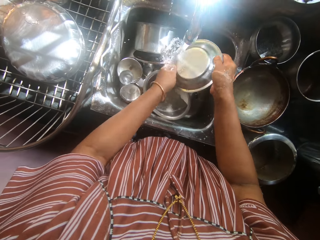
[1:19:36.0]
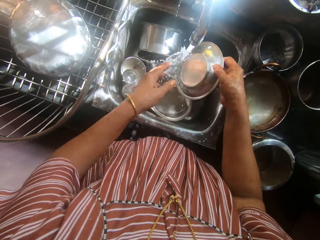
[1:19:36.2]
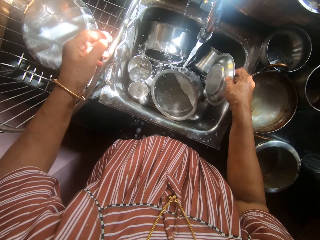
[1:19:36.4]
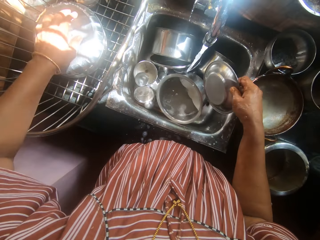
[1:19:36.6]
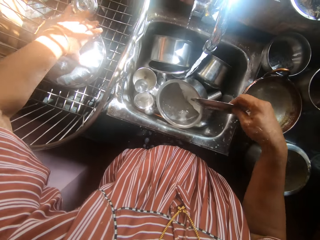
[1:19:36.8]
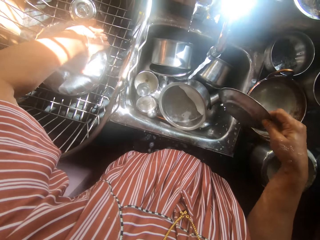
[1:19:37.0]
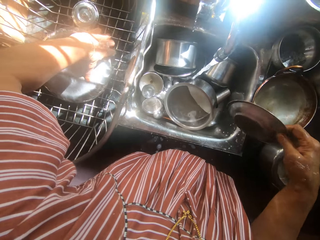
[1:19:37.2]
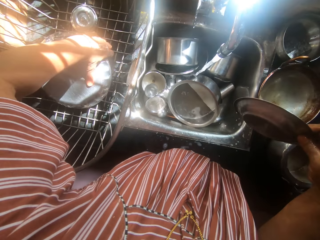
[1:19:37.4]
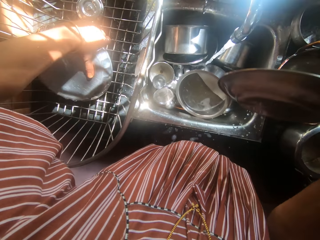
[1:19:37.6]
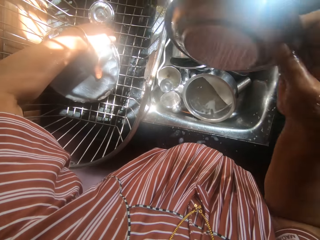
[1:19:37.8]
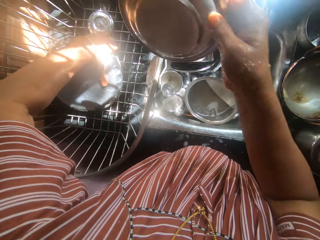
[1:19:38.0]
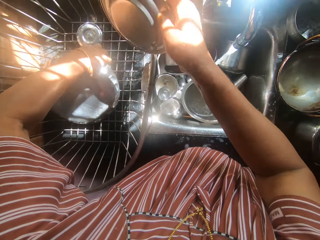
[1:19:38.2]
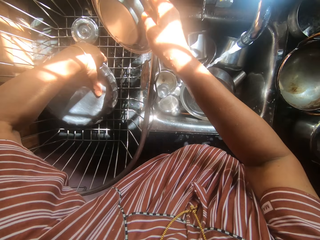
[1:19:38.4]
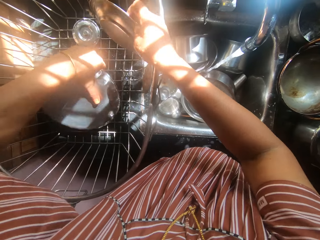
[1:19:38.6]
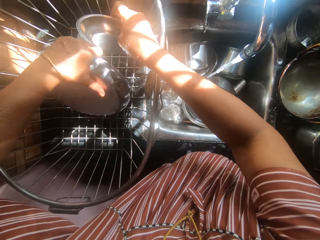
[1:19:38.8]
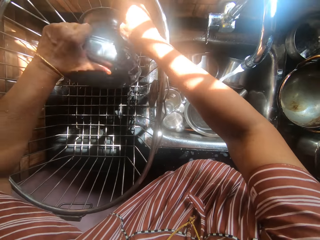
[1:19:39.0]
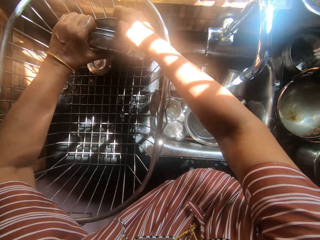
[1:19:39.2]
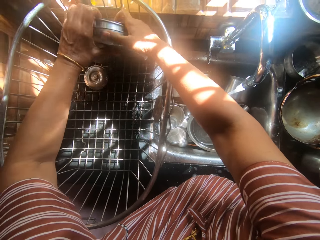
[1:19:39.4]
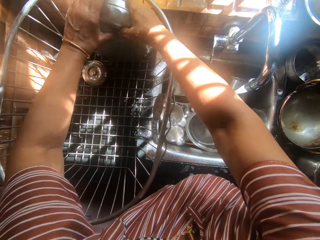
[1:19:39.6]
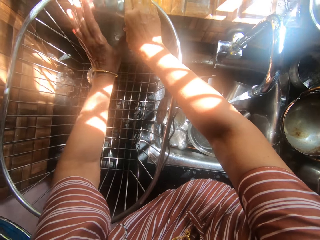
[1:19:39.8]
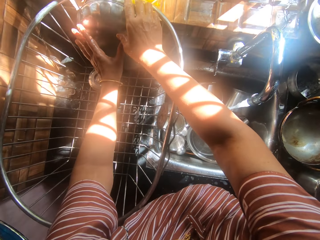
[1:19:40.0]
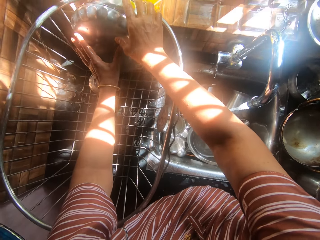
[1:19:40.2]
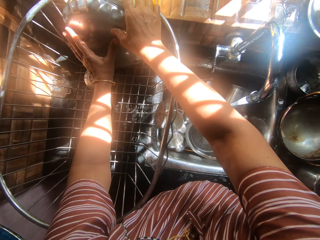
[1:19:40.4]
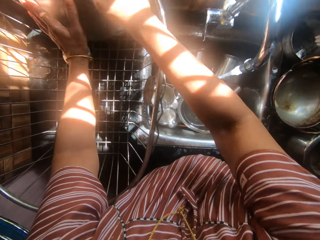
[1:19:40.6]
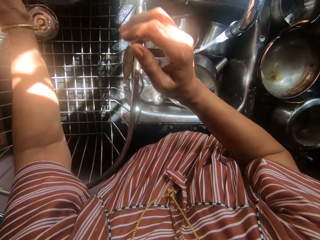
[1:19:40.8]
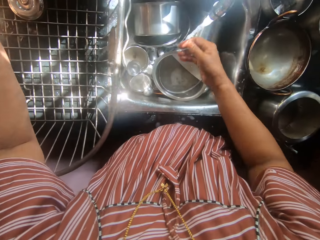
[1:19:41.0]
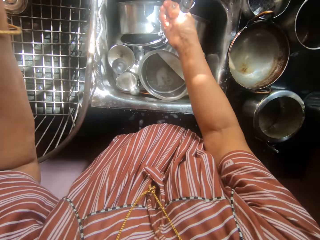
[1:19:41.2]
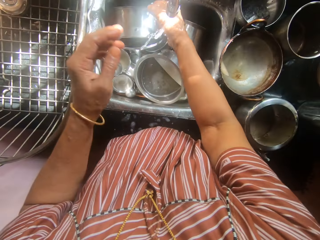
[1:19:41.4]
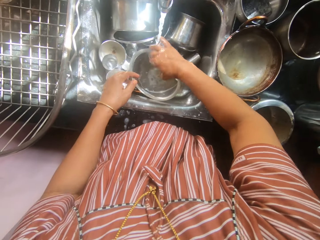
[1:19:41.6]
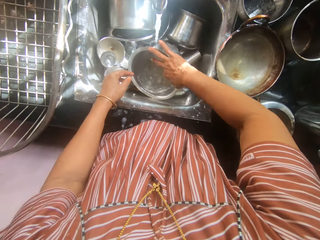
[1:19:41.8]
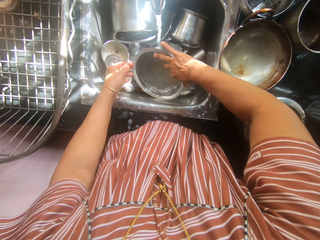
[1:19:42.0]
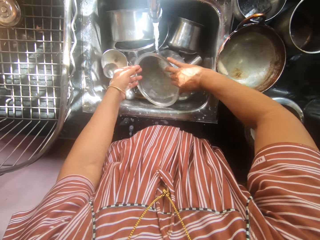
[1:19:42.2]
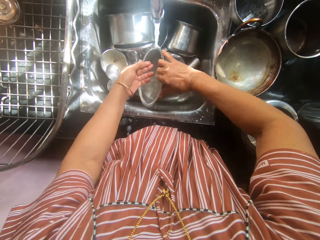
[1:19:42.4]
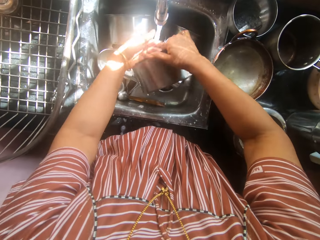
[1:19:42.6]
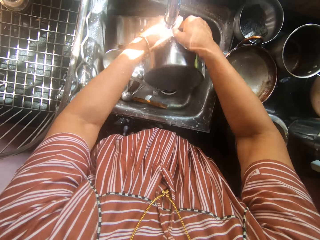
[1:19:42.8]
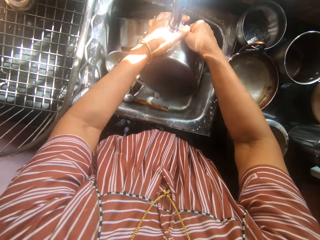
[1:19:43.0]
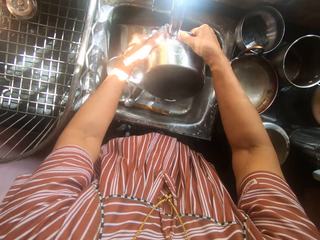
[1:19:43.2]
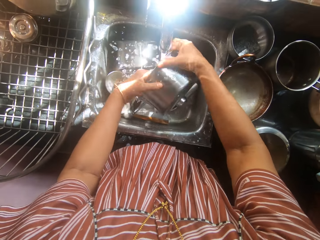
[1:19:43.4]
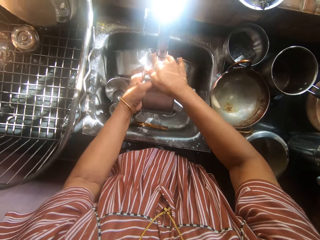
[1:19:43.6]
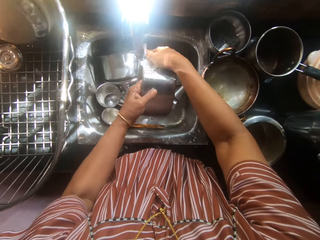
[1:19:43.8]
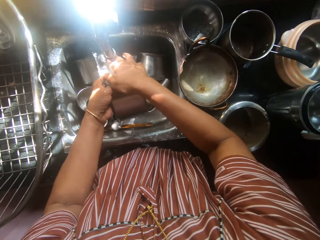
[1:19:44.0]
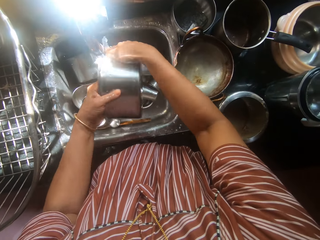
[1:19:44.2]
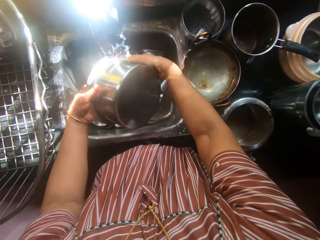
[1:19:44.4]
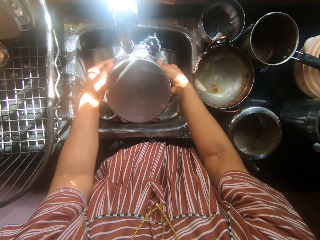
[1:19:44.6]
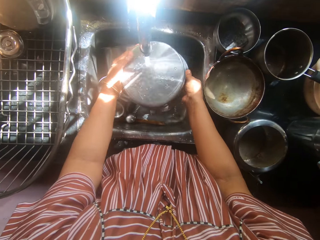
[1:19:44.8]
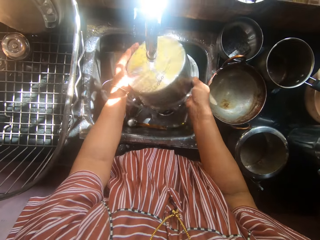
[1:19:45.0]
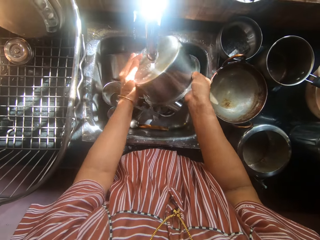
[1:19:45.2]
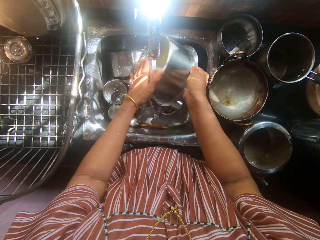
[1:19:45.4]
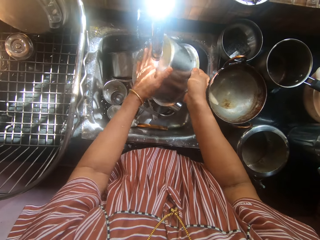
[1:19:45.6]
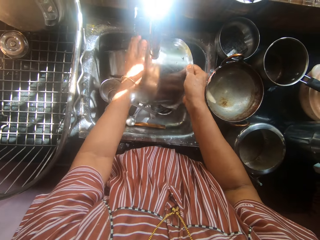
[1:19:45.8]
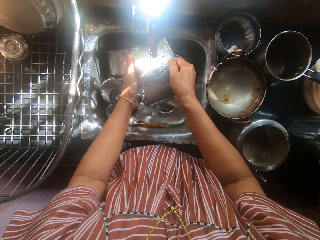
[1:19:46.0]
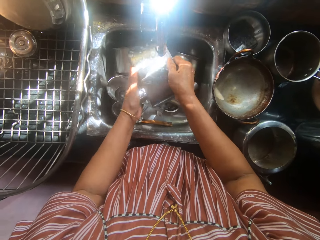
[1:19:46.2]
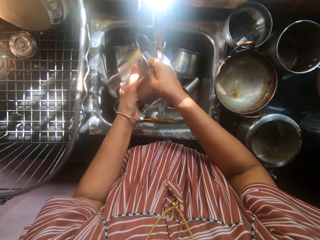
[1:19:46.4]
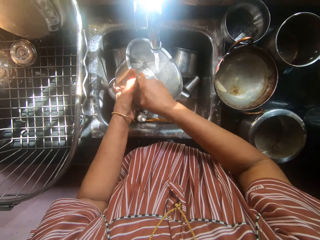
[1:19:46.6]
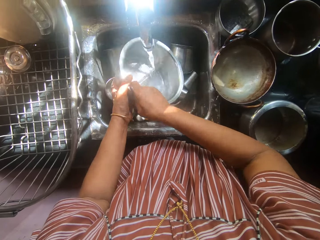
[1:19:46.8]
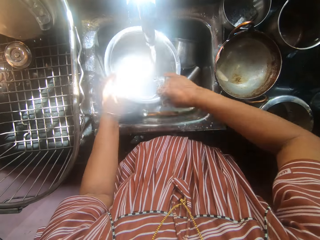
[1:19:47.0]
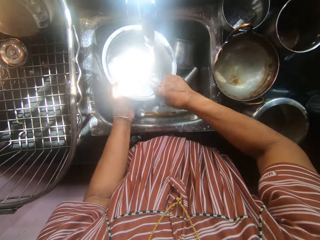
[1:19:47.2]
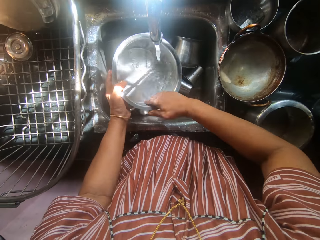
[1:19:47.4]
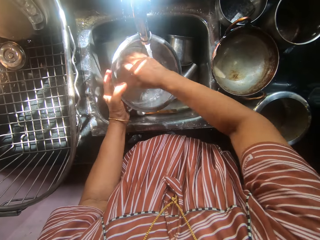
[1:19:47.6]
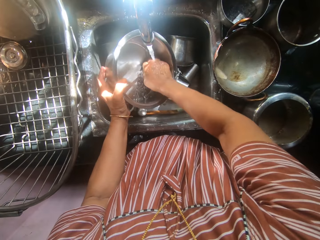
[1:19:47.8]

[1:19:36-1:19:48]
The camera wearer holds the rinsed dish in her right hand. She lifts the dishes on the plate rack with her left hand. She puts the rinsed dish in her right hand into the plate rack. She supports the dishes to the side of the plate rack with both hands. She cleans the hand. She picks up another dish from the sink with her right hand. She rinses the soap off the dish with both hands.

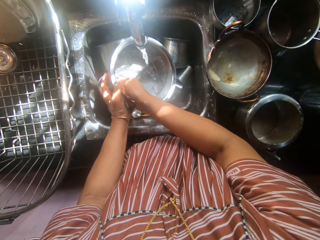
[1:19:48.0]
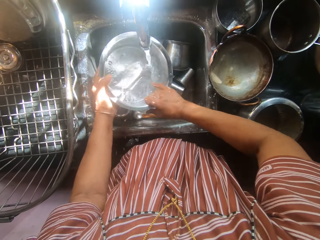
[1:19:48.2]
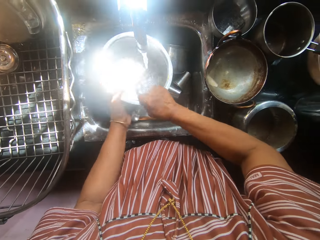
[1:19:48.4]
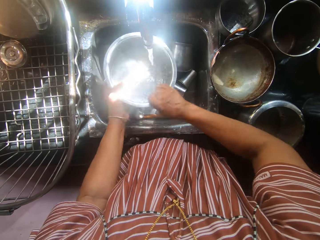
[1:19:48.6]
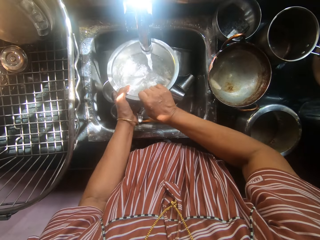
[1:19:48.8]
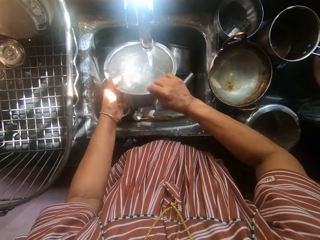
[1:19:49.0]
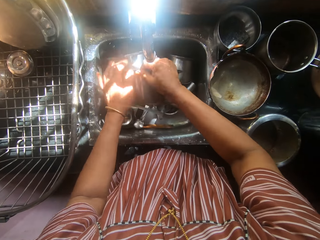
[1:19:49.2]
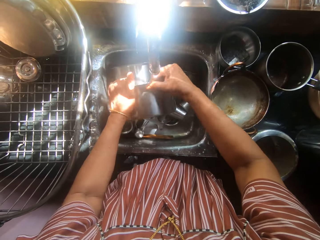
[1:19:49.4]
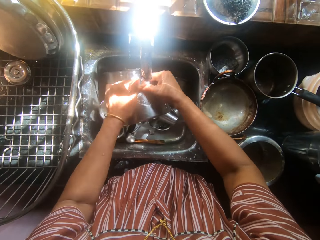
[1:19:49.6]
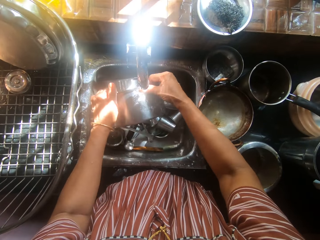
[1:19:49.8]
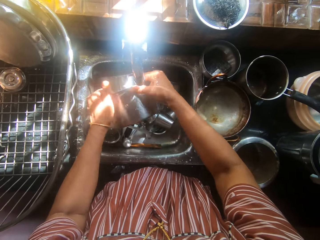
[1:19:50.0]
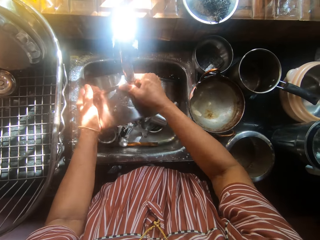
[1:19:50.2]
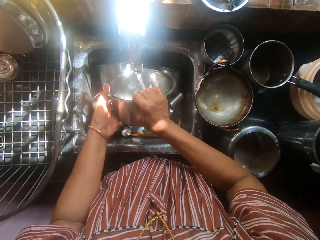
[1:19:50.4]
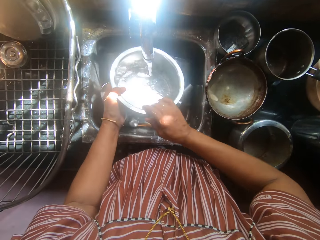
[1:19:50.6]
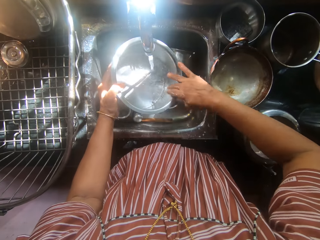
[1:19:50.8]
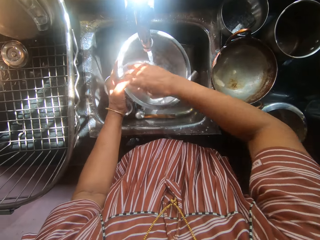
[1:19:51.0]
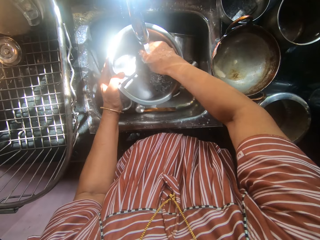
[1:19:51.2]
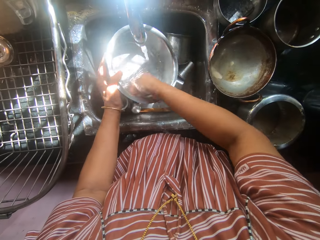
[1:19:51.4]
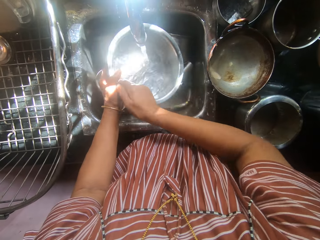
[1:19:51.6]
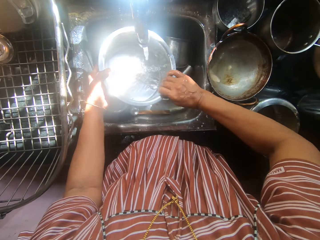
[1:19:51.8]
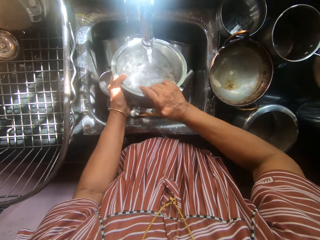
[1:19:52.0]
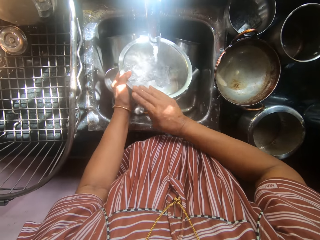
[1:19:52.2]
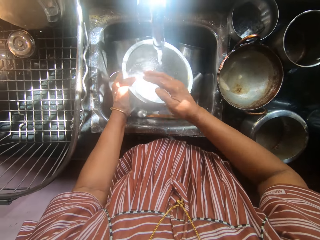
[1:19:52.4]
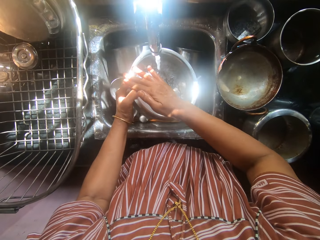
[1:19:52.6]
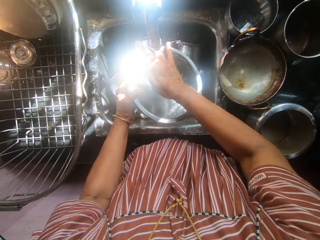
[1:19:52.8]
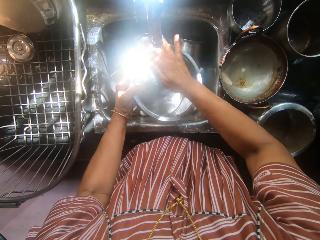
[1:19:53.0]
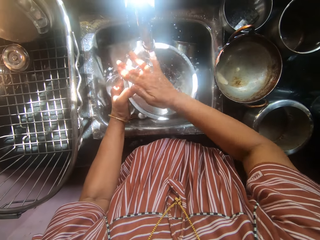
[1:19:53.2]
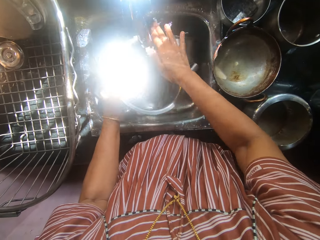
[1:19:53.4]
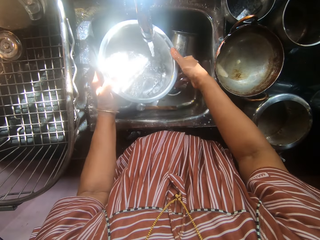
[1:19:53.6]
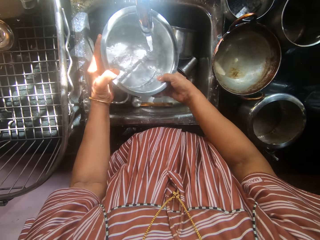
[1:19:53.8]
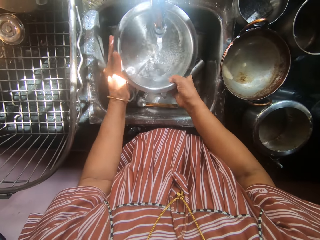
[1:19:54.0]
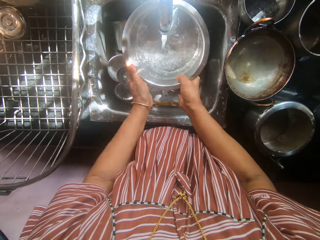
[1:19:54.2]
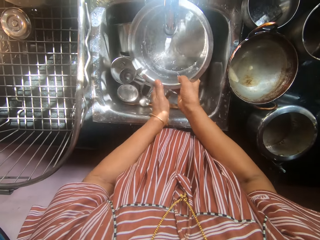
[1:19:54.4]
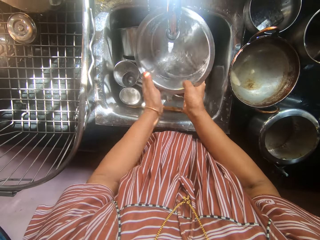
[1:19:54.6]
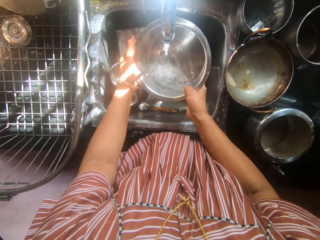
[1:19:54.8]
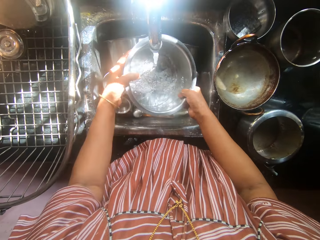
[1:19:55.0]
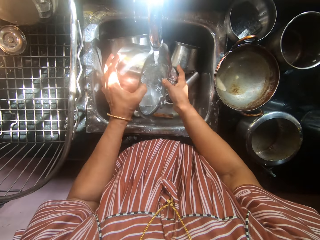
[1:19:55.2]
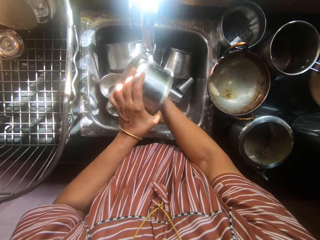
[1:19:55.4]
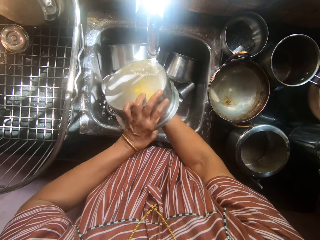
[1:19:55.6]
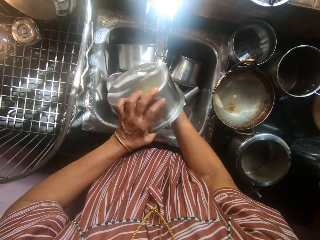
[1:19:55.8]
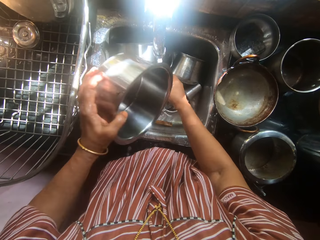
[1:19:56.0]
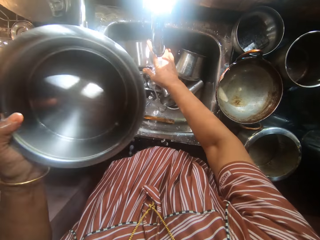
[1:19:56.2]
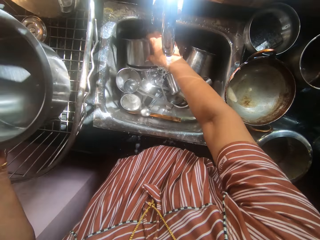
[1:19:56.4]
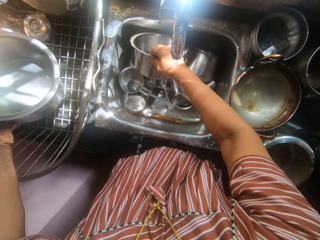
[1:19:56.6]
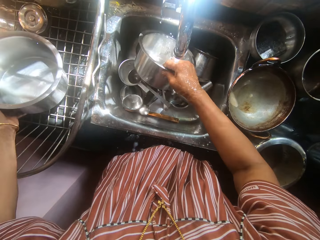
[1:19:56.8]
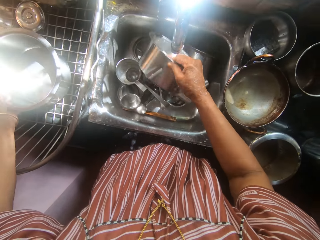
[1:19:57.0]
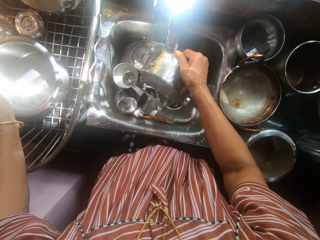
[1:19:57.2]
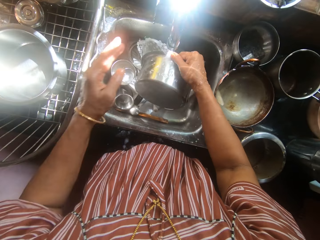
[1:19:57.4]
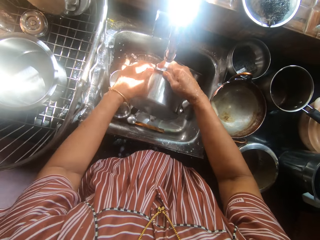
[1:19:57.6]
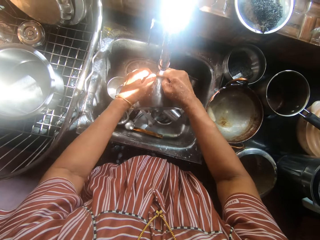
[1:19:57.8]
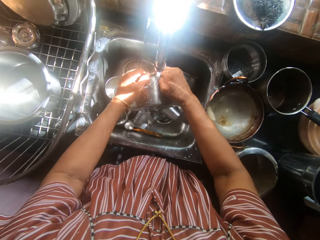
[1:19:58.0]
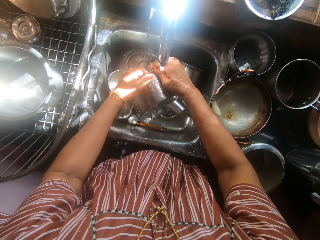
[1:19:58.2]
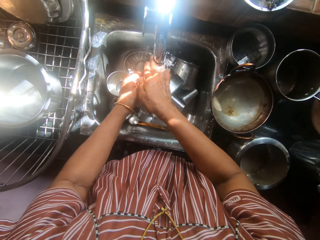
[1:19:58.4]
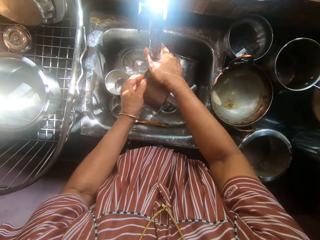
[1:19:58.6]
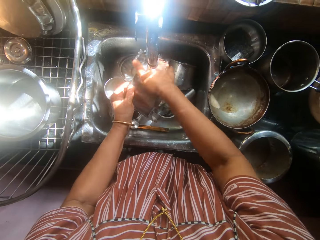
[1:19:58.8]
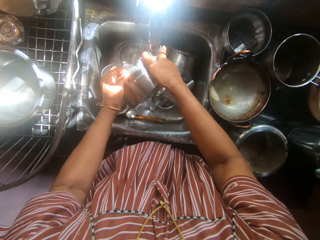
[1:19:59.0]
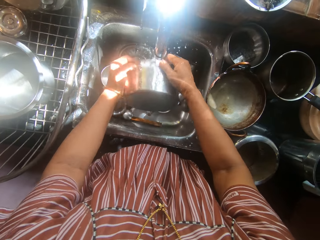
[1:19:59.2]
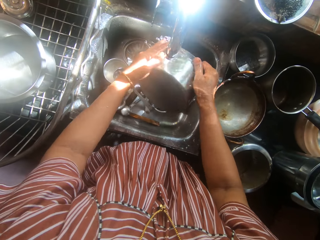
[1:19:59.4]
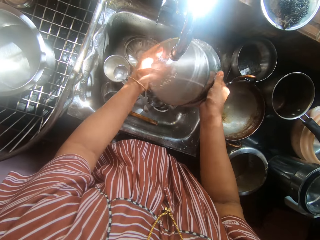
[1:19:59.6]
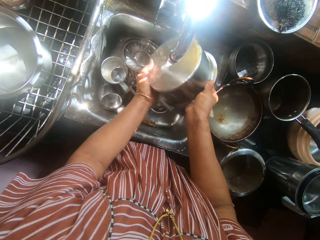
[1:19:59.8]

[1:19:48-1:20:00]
The camera wearer drops the dish into the plate rack on the kitchen table with her left hand. She picks up another dish from the sink with her right hand. She rinses the soap off the dish with both hands.
